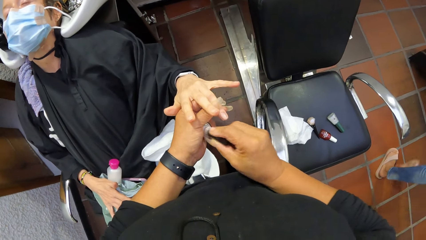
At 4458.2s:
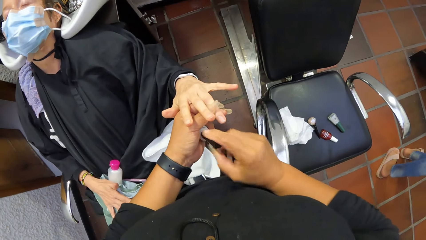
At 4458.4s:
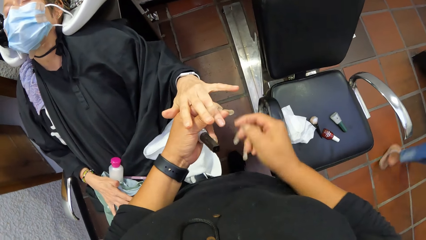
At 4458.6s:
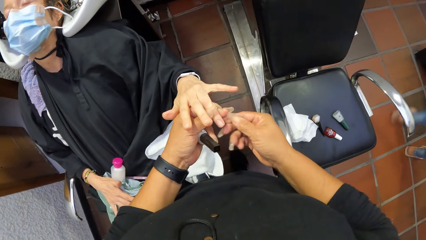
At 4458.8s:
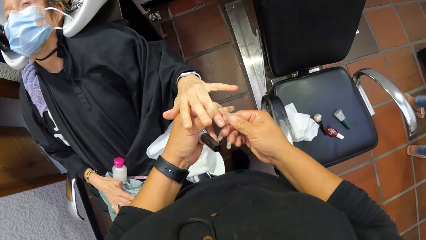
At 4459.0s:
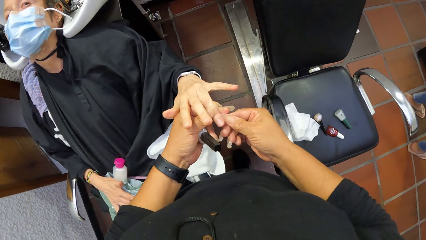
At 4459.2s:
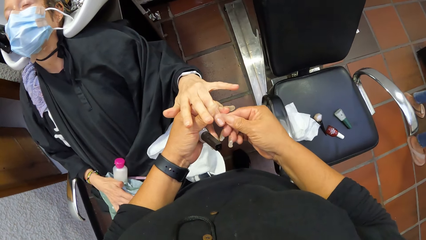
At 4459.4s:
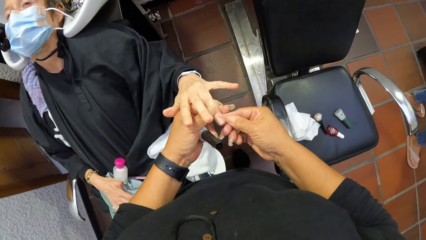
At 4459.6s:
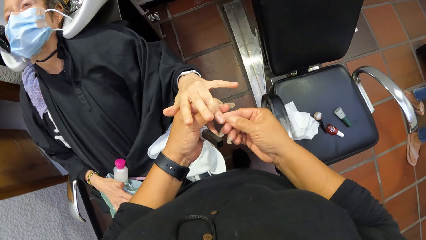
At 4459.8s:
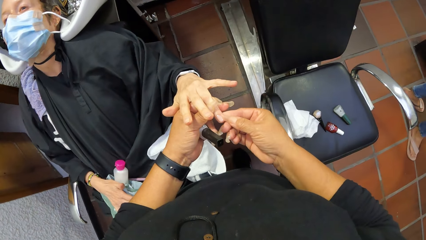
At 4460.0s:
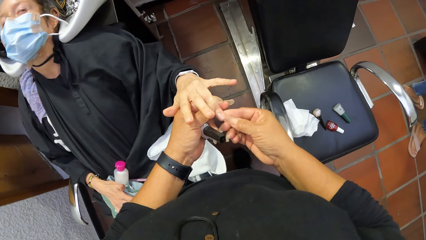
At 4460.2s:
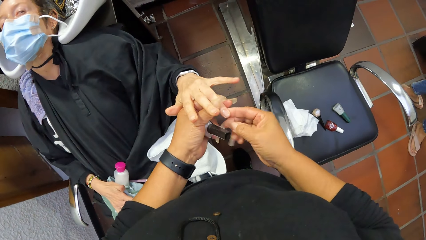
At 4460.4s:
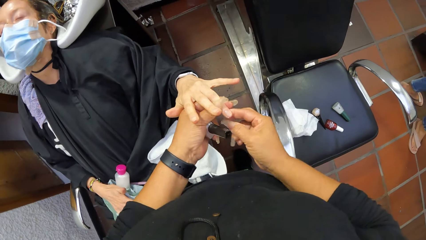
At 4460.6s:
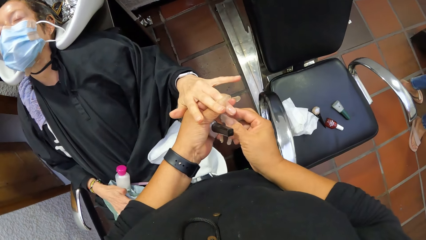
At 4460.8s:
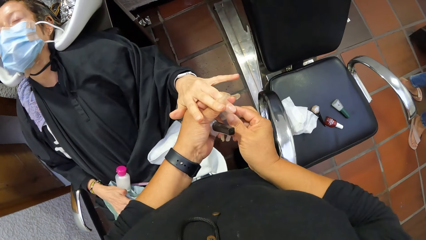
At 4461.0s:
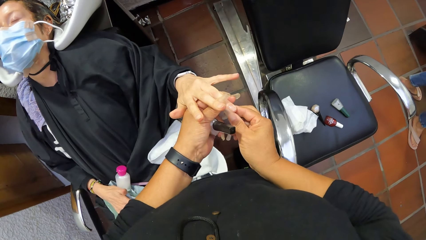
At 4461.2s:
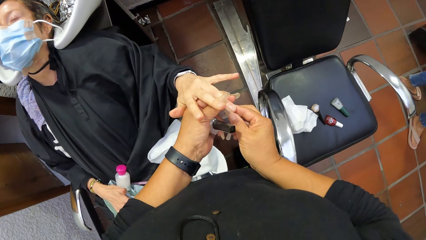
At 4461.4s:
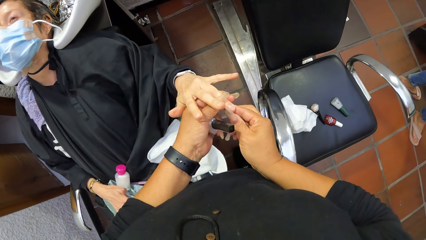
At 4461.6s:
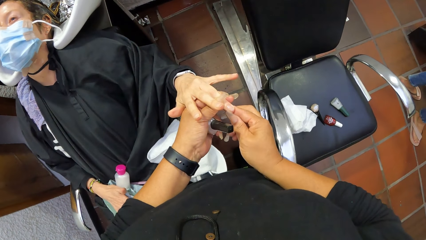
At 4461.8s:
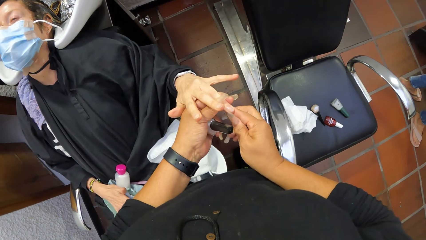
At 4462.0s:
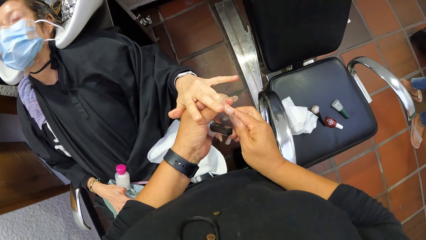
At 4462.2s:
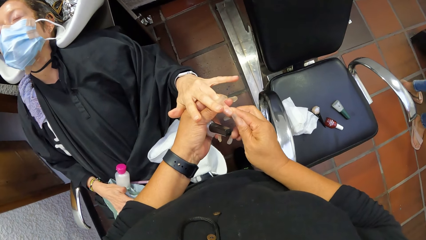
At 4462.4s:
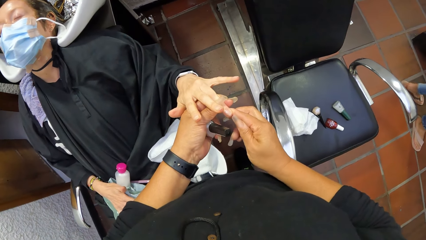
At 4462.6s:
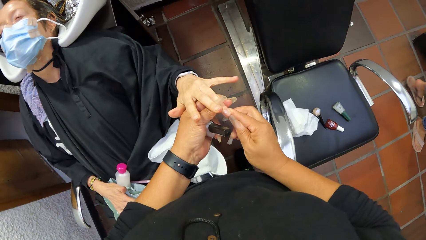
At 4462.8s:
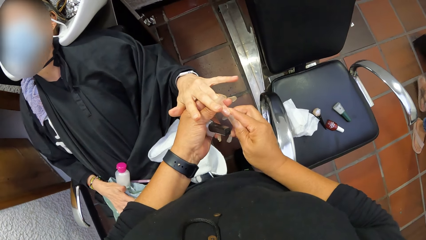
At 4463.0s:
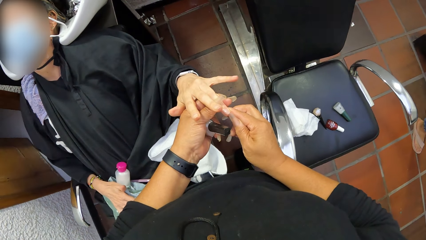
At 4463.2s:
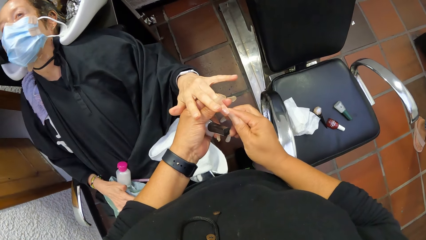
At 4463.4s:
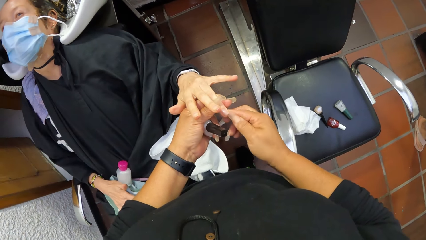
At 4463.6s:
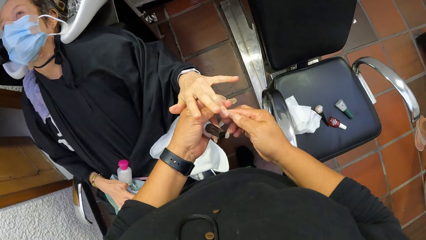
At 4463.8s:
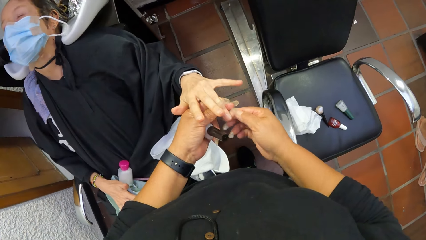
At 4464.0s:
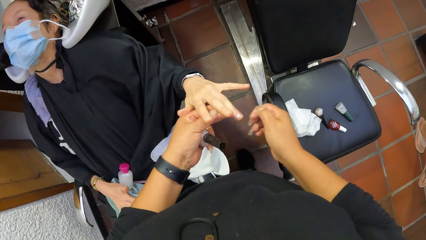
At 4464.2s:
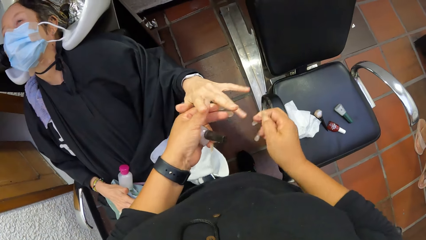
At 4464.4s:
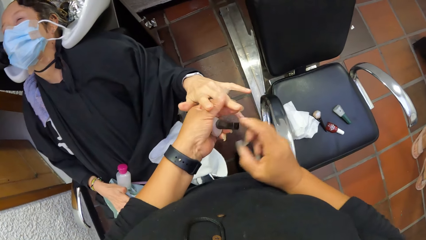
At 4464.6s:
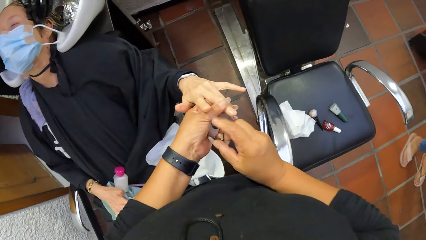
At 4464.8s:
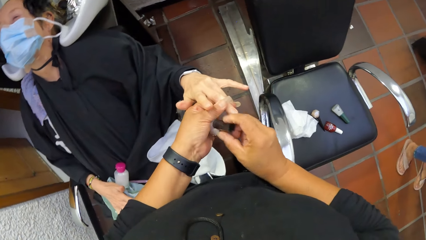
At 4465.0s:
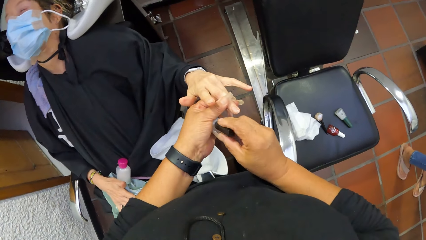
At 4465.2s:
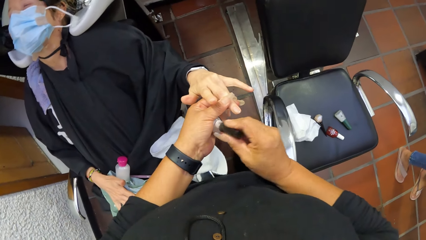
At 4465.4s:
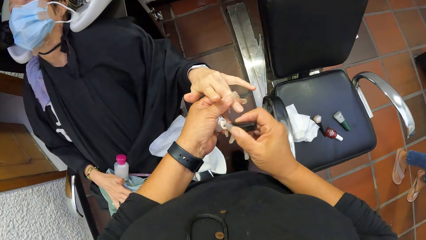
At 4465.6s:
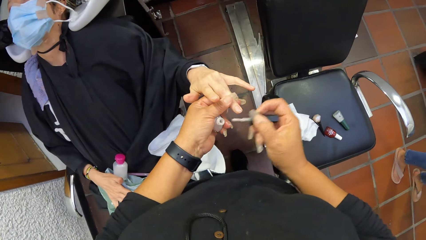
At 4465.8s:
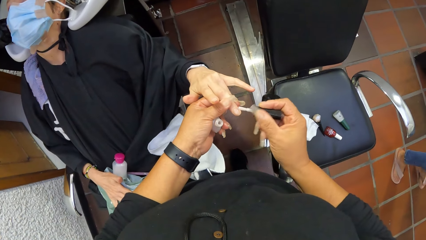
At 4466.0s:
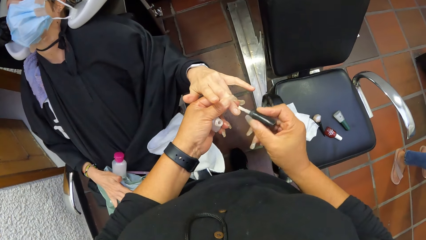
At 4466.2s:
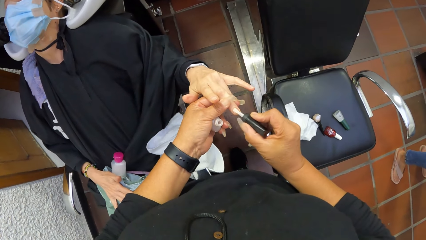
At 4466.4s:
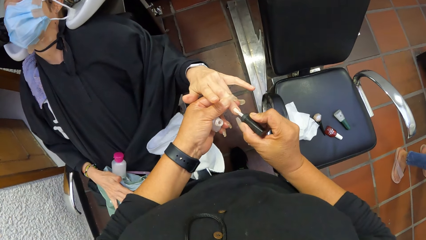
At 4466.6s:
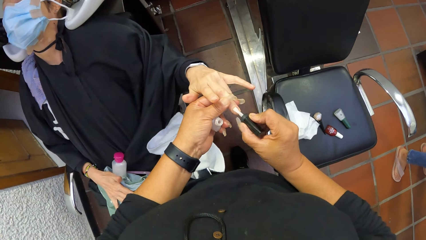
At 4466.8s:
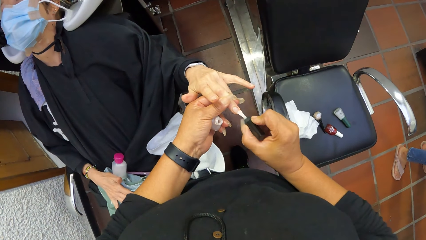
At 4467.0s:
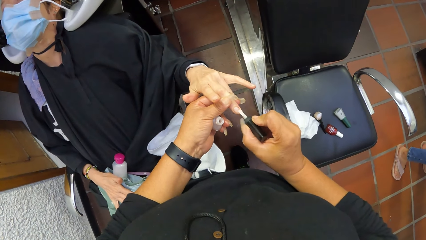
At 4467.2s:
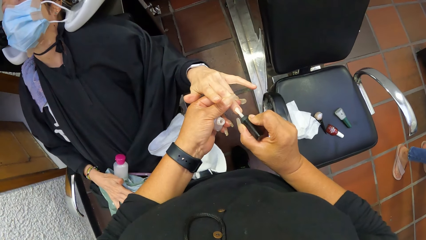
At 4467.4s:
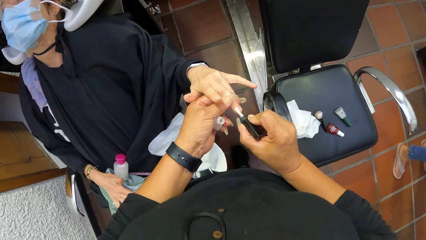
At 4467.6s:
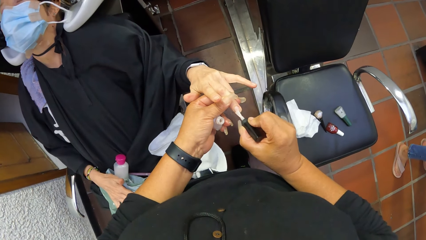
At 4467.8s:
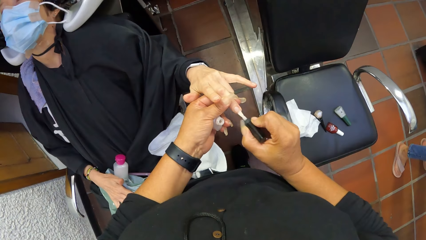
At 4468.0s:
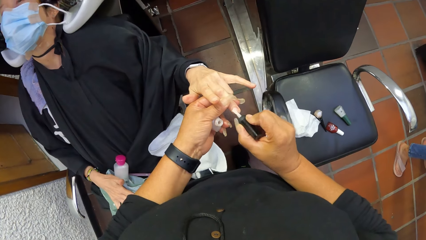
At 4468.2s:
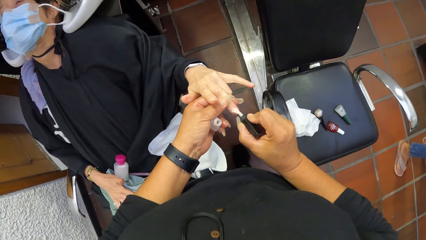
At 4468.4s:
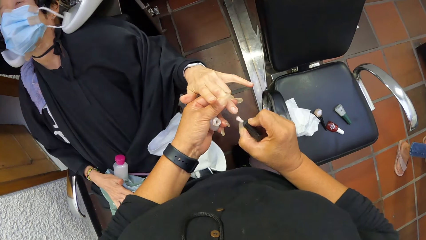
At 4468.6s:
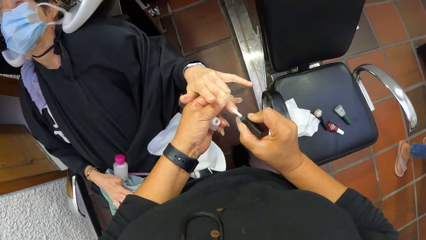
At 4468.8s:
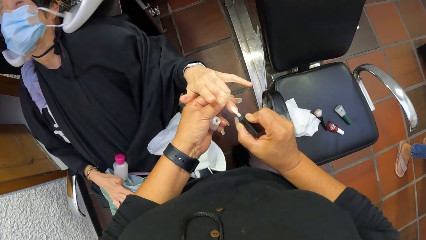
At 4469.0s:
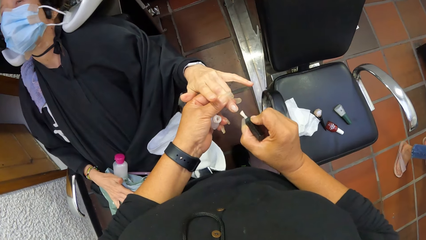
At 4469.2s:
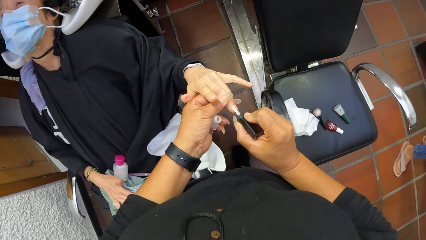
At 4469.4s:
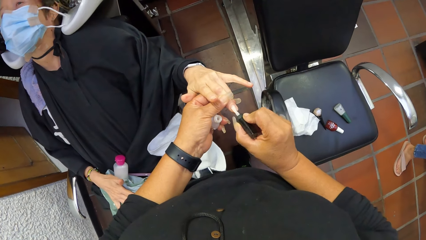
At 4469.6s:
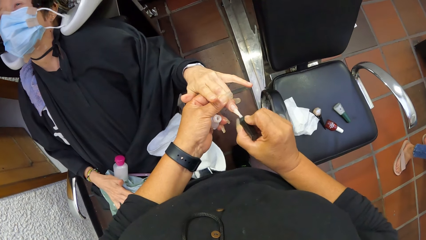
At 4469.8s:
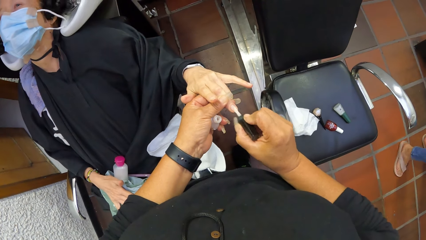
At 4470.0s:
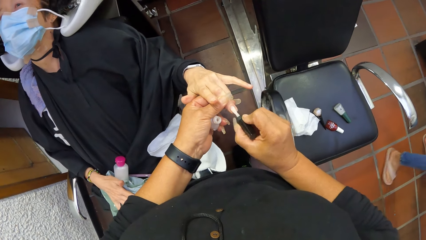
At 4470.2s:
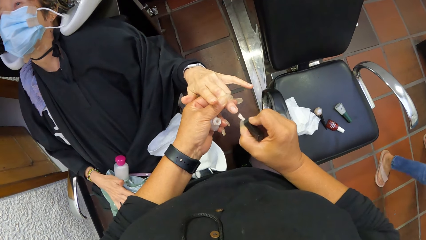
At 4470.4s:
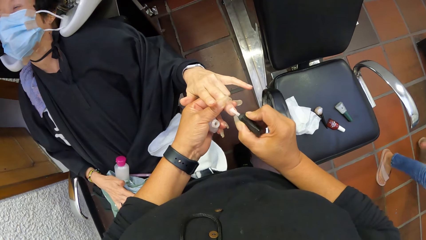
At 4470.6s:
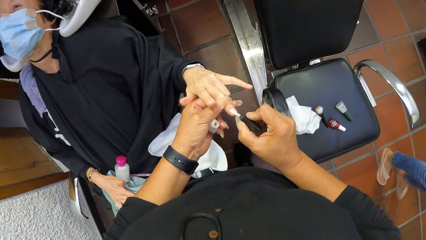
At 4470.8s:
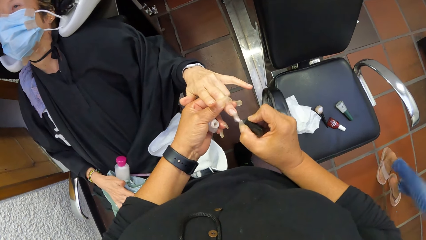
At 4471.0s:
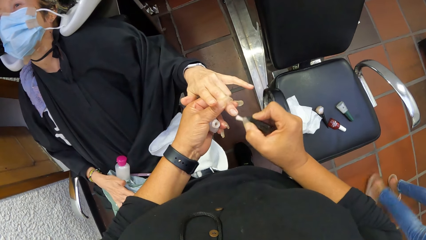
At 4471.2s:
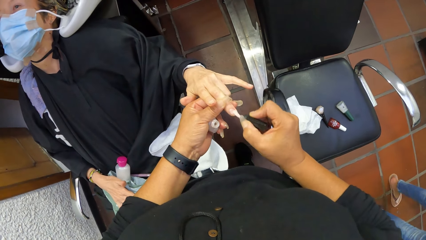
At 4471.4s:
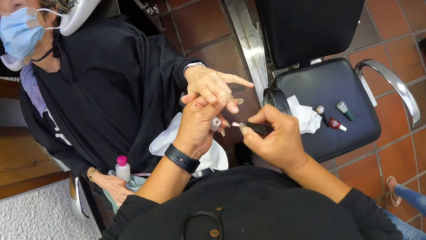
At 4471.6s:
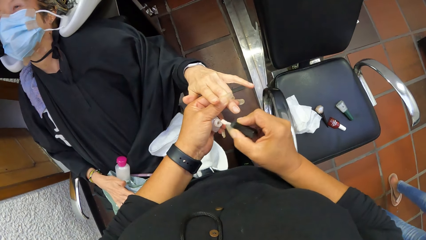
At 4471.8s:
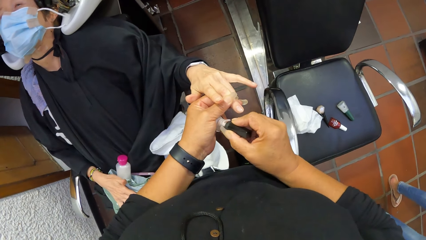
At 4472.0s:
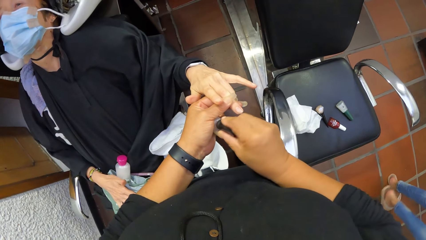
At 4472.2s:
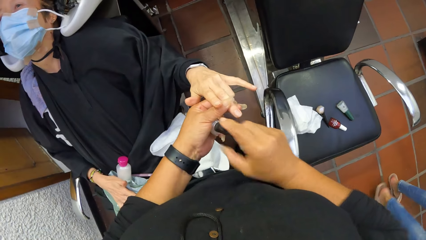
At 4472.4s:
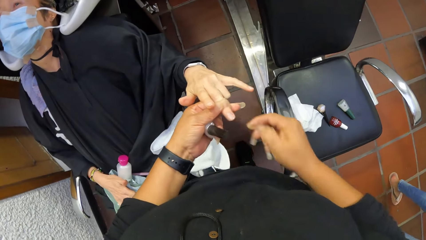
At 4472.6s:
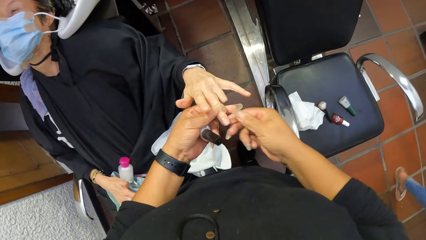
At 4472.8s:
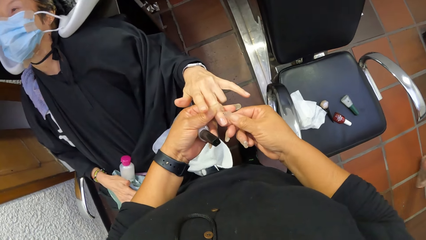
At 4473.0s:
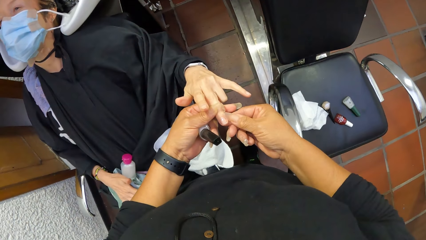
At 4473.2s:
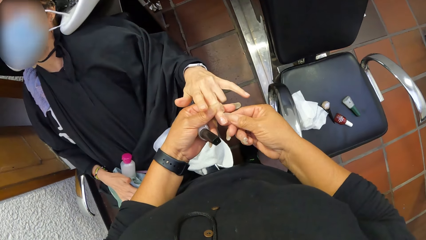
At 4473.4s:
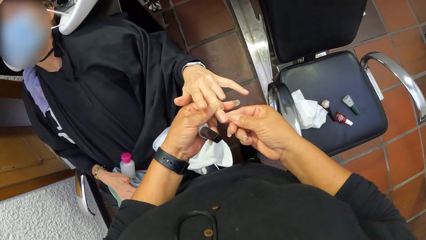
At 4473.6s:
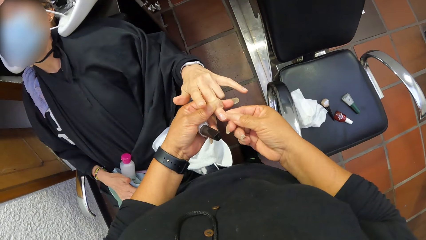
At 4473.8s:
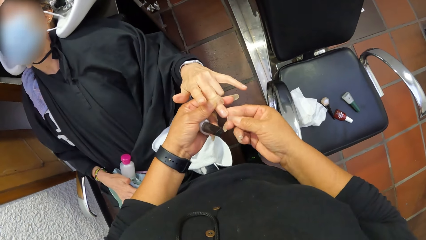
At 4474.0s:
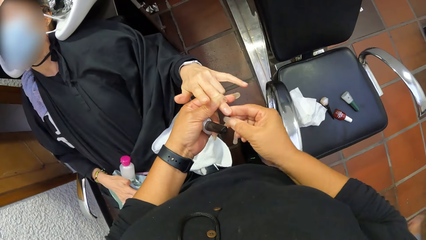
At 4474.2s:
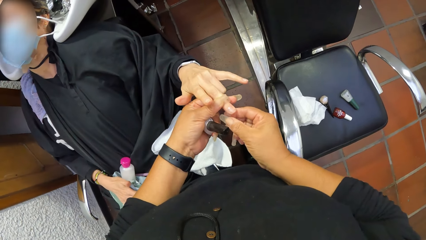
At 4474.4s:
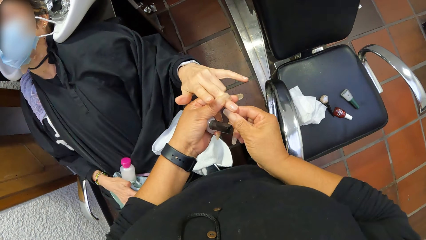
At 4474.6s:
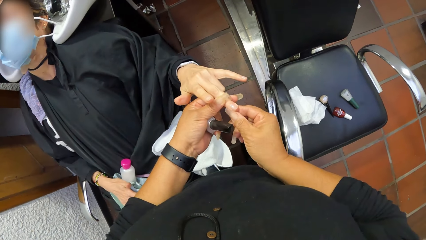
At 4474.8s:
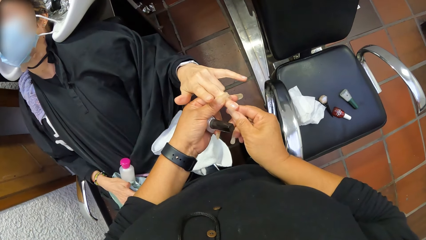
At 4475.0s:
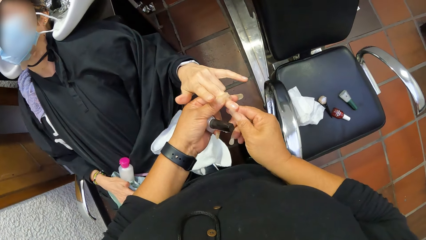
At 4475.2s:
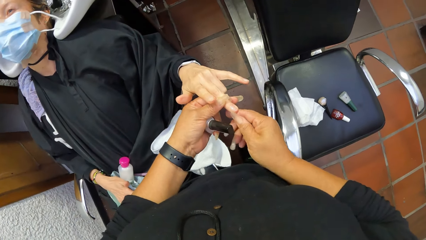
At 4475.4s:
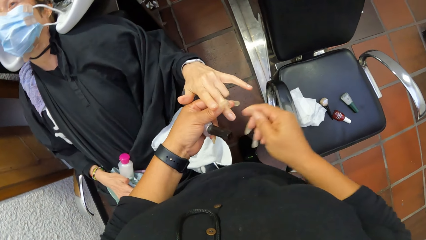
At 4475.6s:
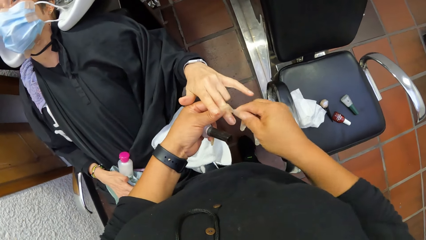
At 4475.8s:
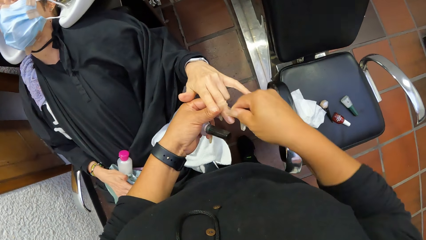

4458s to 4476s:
The camera wearer puts the nail polish brush in her right hand into the nail polish container in her left hand. She wipes the finger of the woman with her right hand. She removes part of the nail polish on the edge of the woman's fingernail with her fingernails. She removes the nail polish brush from the nail polish container with her right hand. She holds the top of the nail polish. She opens the nail polish. She applies the nail polish to a right finger of the woman with the nail polish brush in her right hand. She puts the nail polish brush in her right hand into the nail polish container in her left hand. She wipes the finger of the woman with her right hand. She removes part of the nail polish on the edge of the woman's fingernail with her fingernails.
